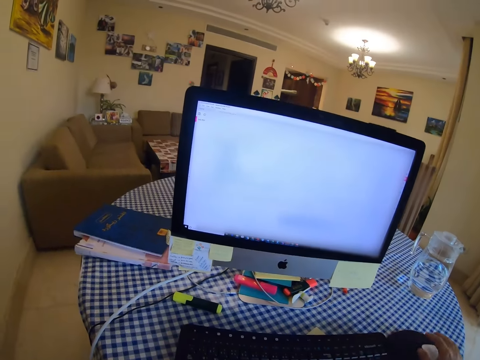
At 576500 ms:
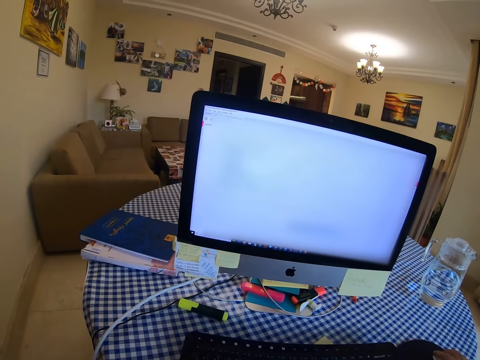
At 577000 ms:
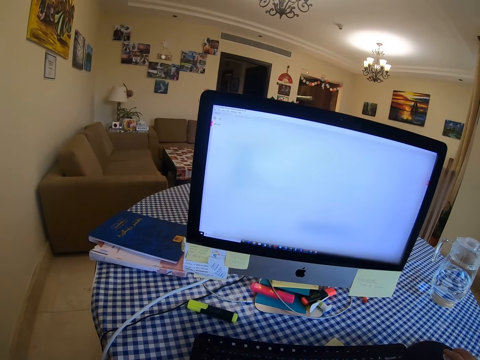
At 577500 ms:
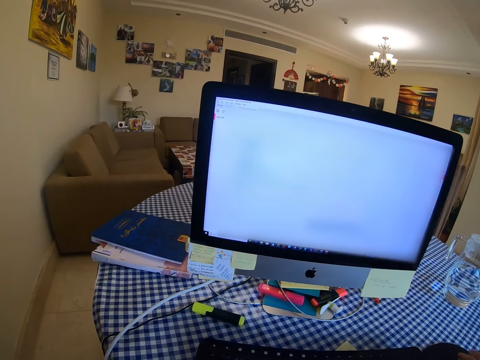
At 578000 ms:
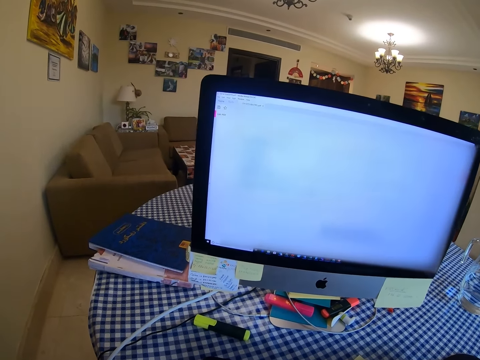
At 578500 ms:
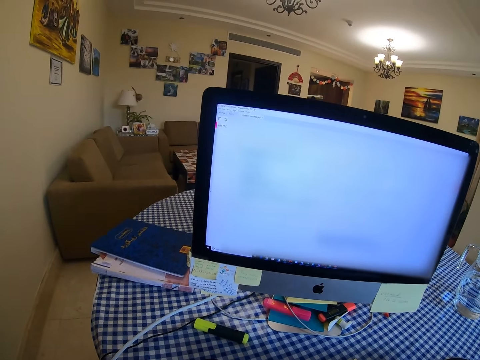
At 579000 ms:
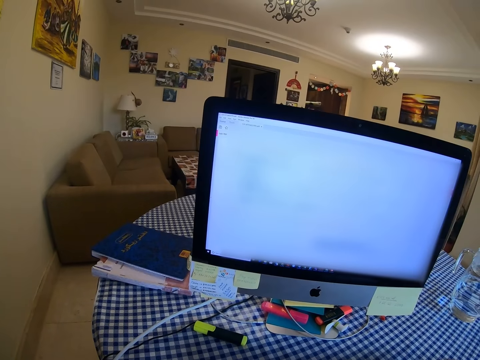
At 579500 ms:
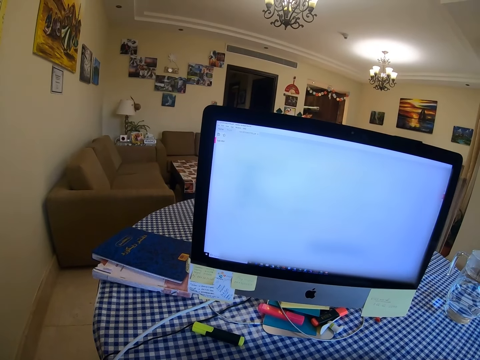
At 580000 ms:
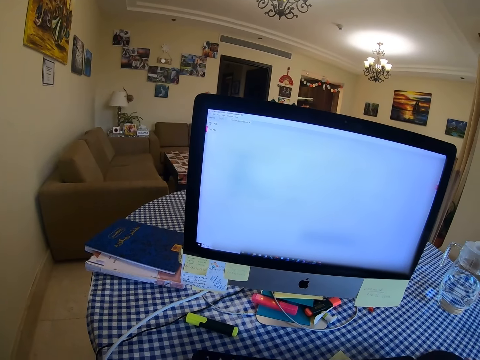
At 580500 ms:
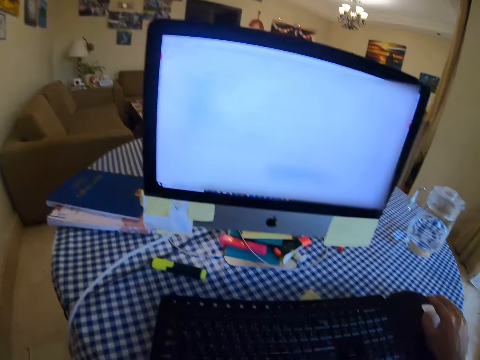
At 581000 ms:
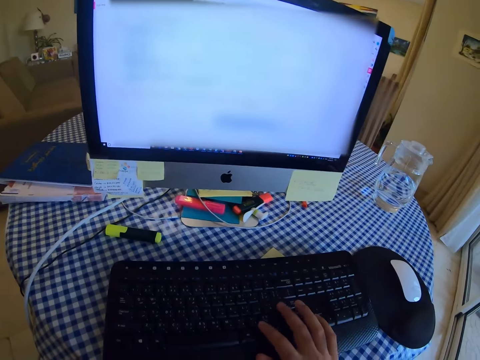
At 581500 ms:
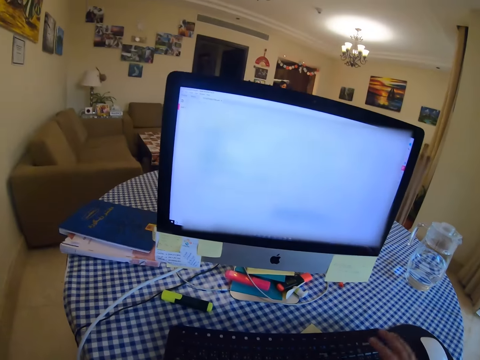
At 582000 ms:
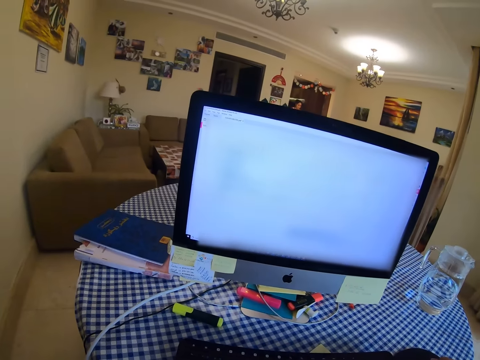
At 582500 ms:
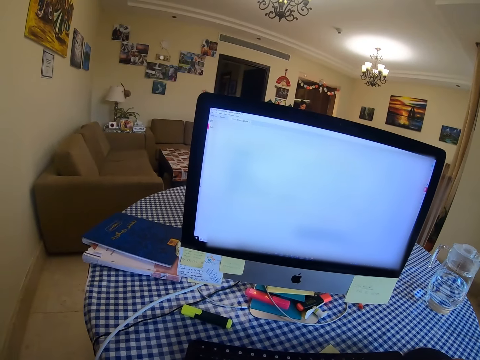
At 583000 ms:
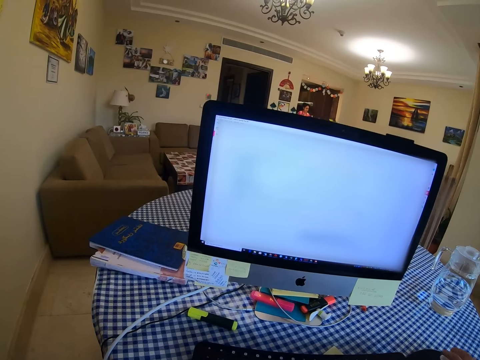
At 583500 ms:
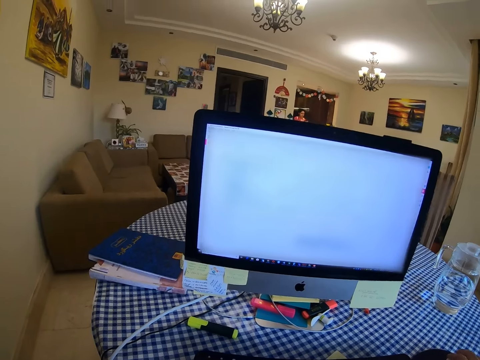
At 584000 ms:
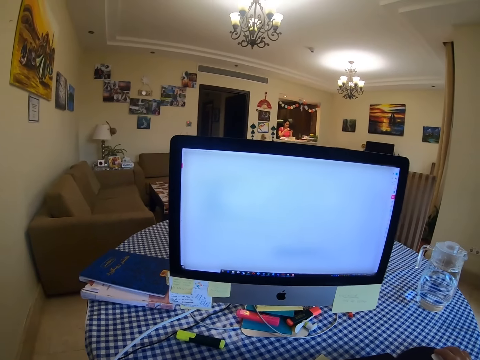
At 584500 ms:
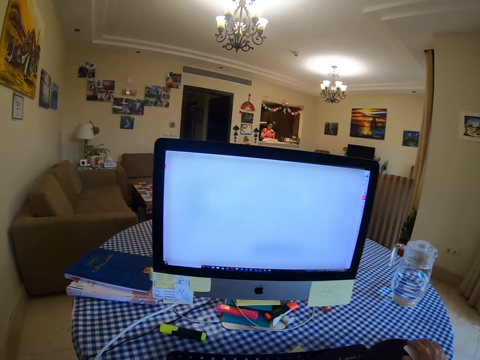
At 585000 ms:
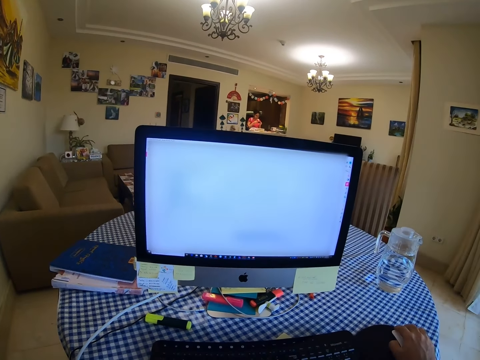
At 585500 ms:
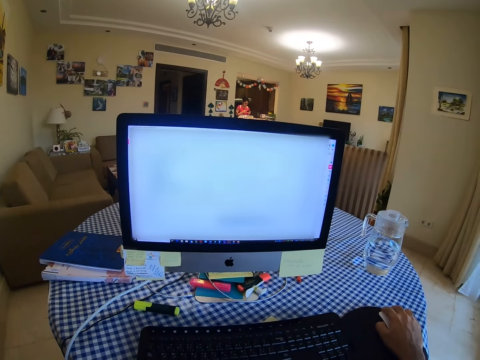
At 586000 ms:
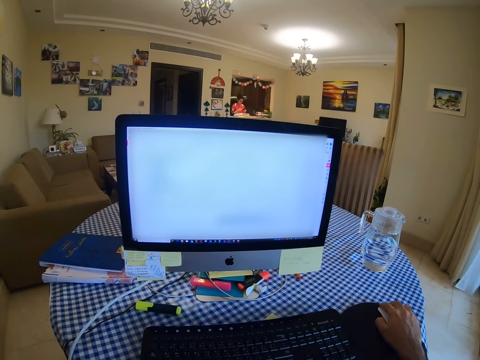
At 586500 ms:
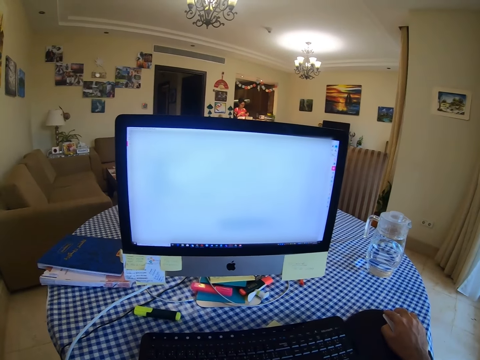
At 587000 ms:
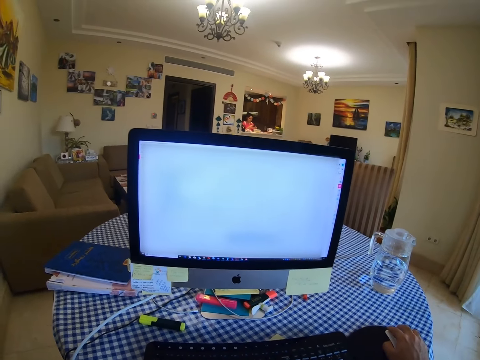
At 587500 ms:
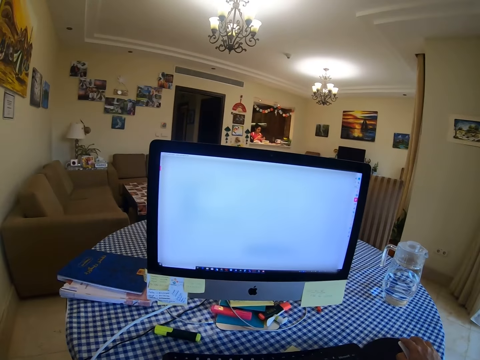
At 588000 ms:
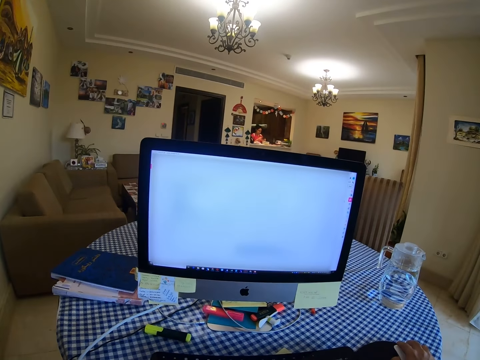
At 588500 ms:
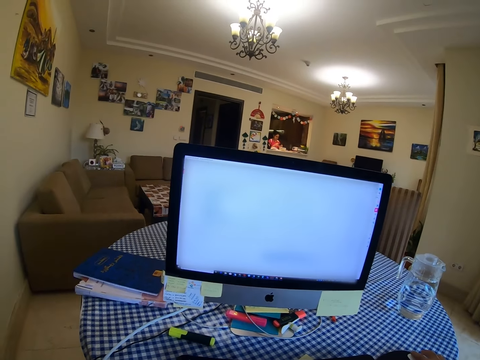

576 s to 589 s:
The camera wearer scrolls the computer with the mouse and holds the mouse. They look at the computer. They type on the keyboard. They look at the computer. They scroll the computer with the mouse.

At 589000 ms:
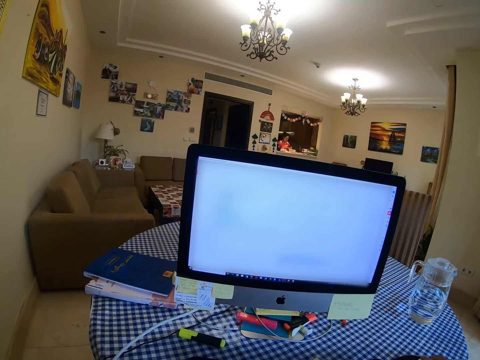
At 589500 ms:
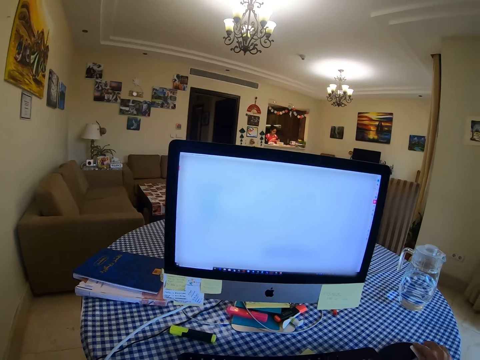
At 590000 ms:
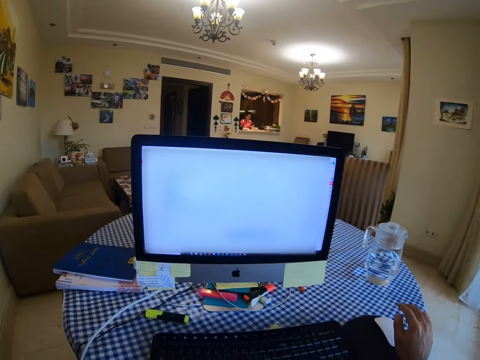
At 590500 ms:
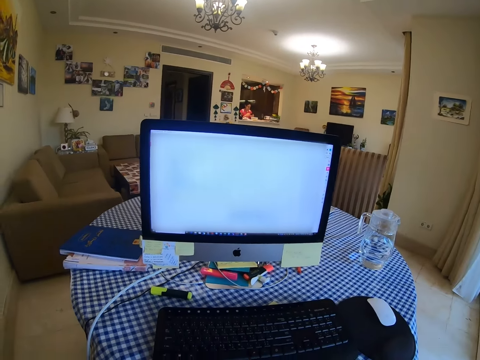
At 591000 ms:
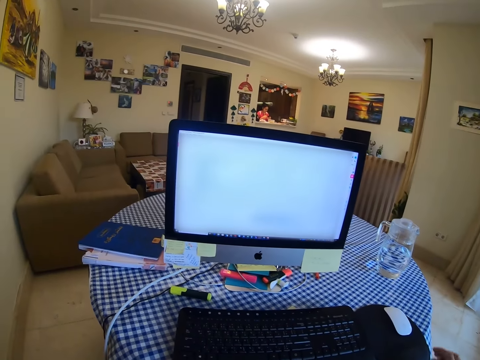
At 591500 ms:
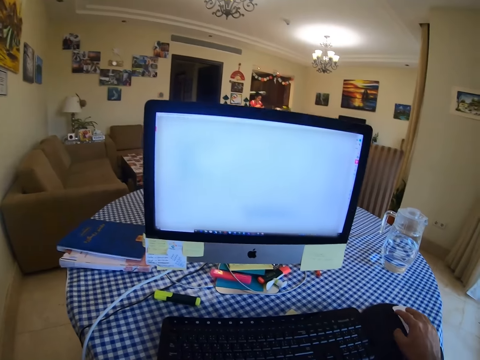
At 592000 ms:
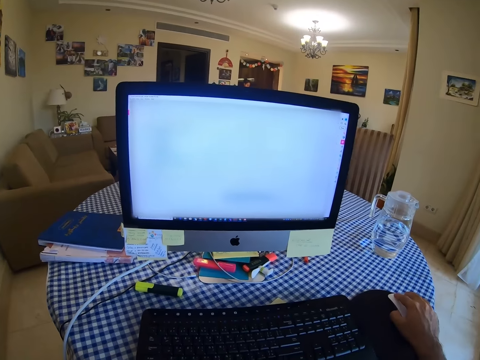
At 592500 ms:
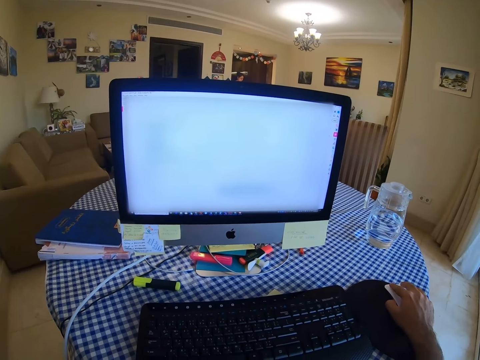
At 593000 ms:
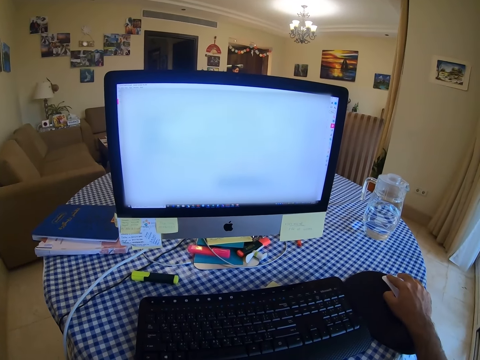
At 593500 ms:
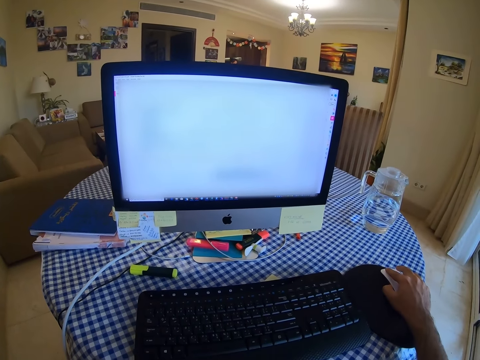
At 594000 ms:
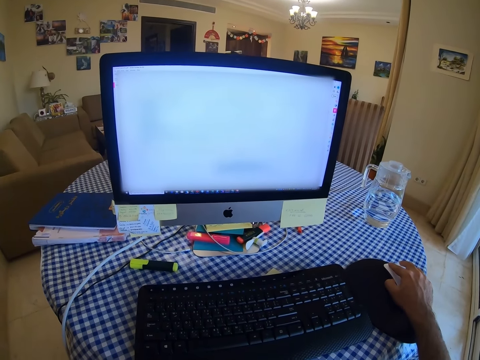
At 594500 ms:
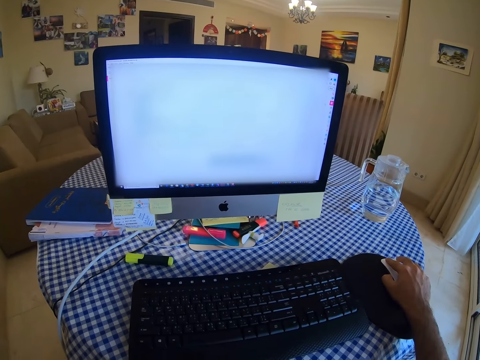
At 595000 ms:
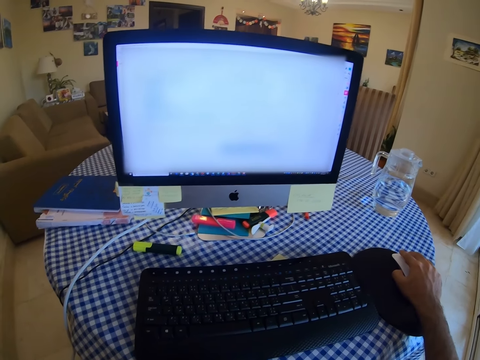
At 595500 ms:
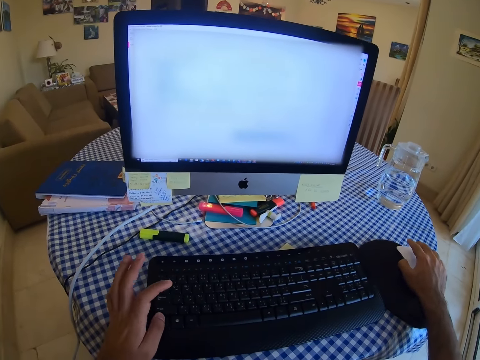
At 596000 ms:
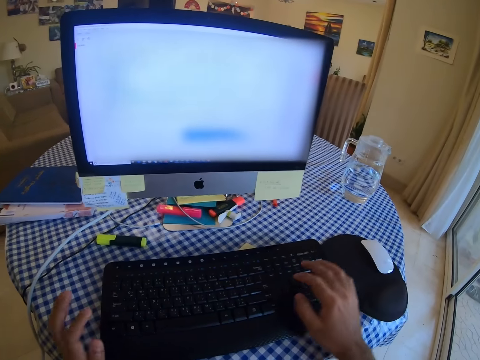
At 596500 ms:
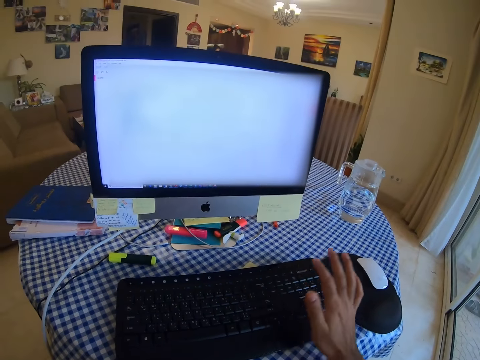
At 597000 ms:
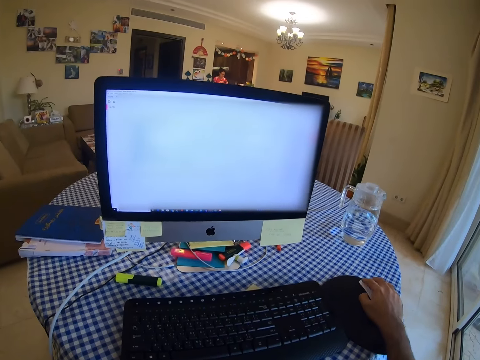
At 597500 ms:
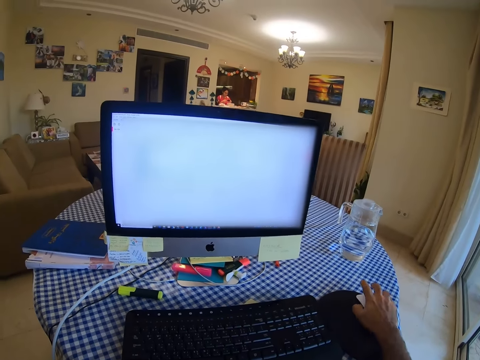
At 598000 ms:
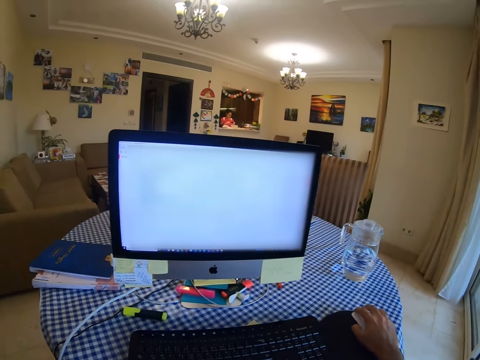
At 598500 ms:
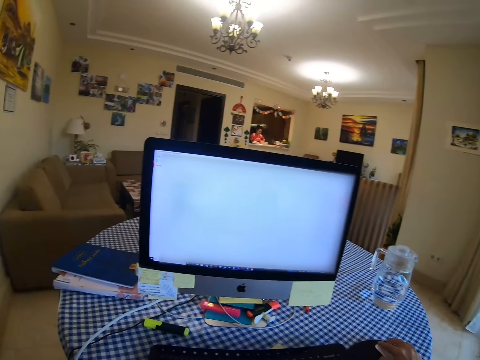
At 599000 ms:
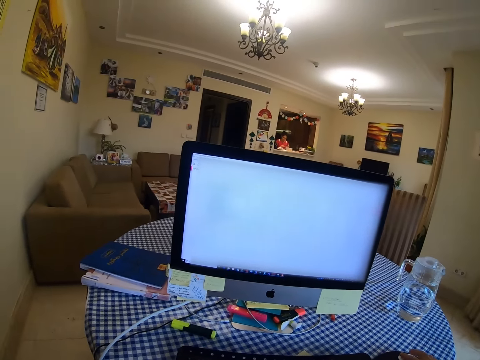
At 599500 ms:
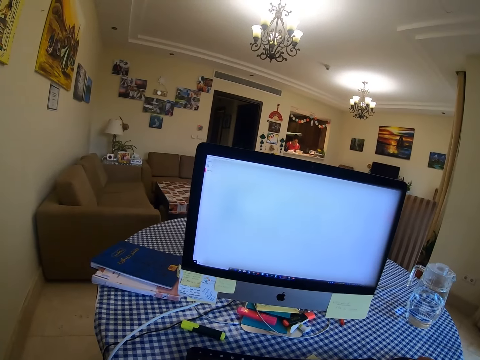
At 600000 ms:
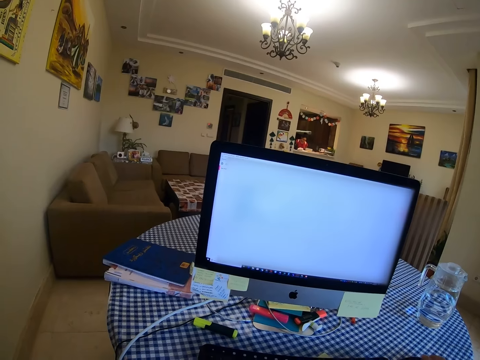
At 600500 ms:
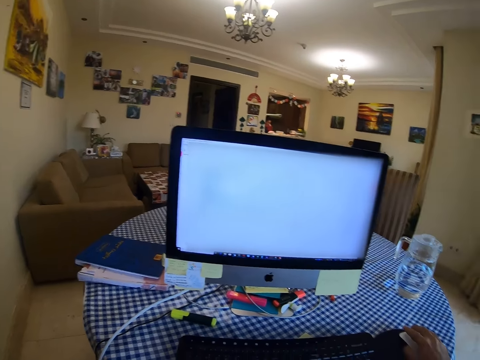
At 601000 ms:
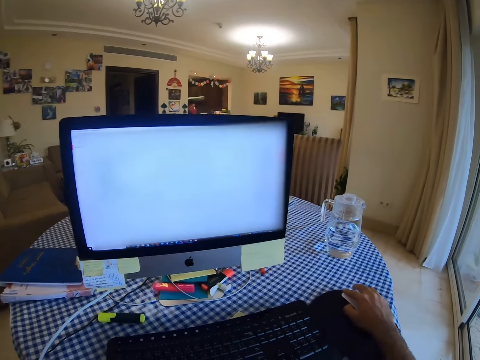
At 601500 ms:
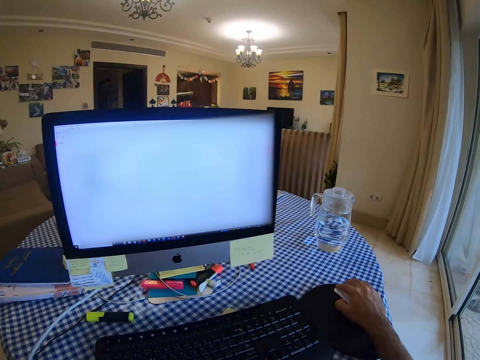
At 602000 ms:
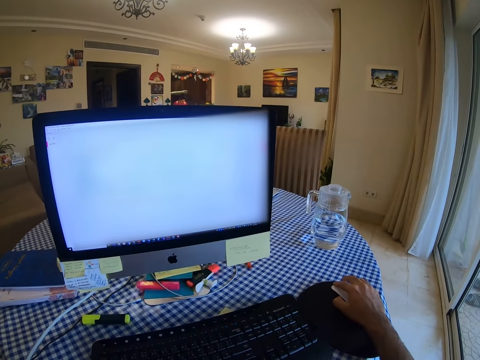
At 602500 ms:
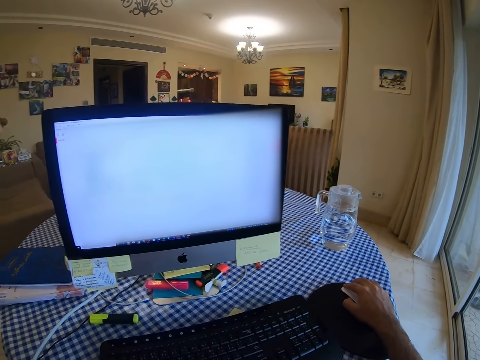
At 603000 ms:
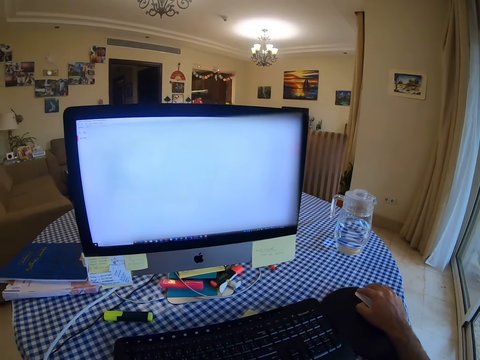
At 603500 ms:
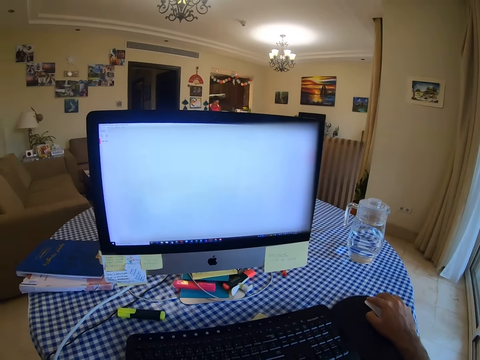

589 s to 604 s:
The camera wearer holds a mouse. They scroll the computer with the mouse. They click the mouse. They type on a keyboard. They scroll the computer with the mouse, hold the mouse and look at the computer.
